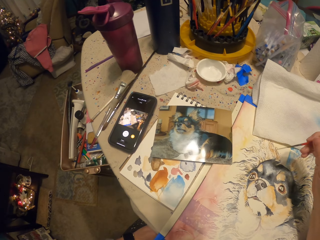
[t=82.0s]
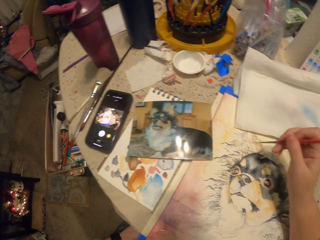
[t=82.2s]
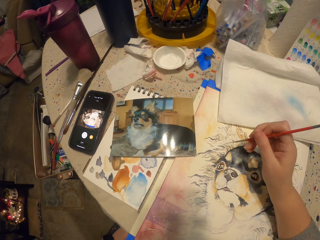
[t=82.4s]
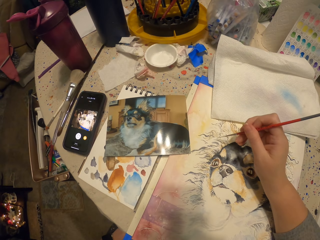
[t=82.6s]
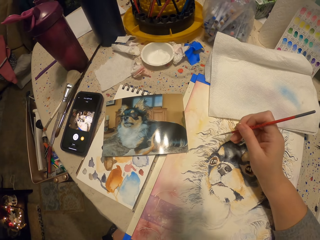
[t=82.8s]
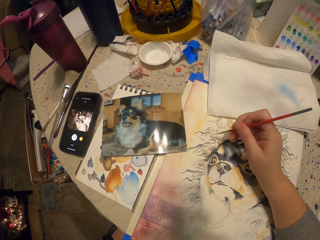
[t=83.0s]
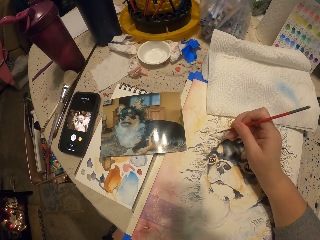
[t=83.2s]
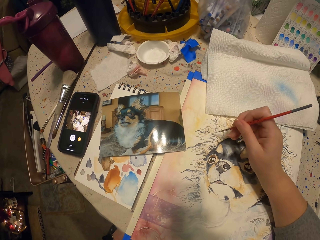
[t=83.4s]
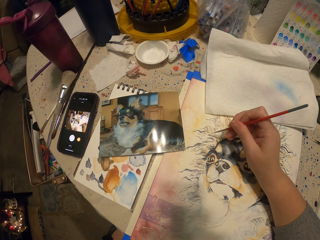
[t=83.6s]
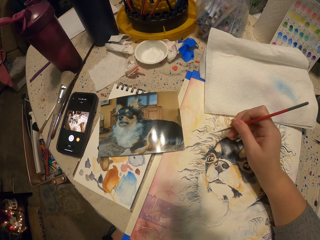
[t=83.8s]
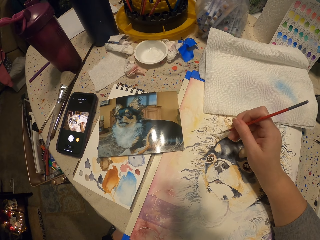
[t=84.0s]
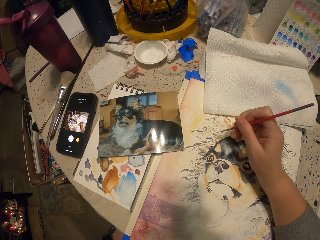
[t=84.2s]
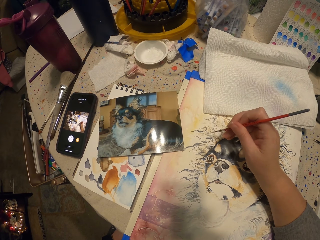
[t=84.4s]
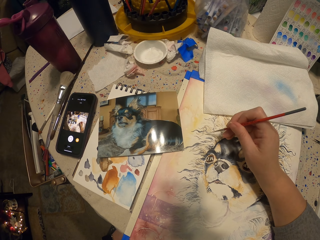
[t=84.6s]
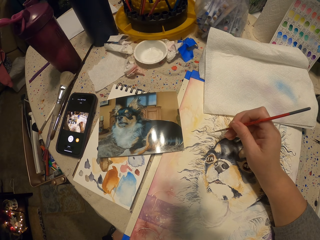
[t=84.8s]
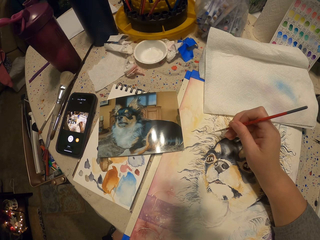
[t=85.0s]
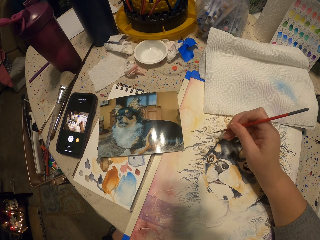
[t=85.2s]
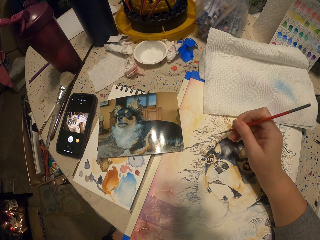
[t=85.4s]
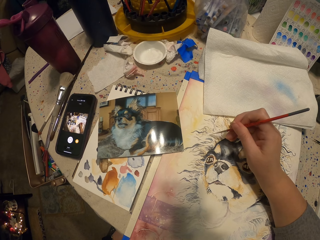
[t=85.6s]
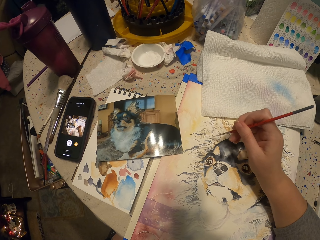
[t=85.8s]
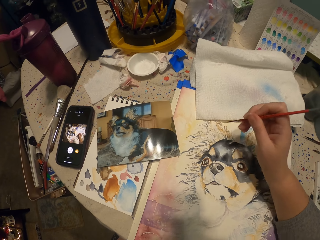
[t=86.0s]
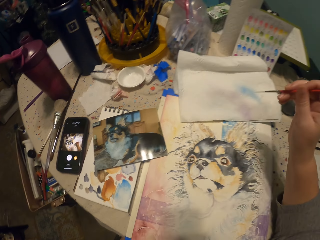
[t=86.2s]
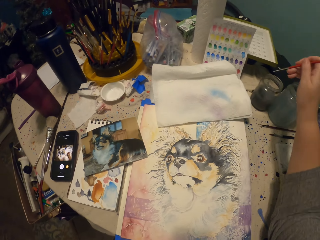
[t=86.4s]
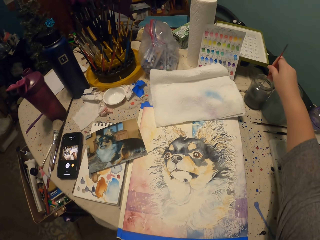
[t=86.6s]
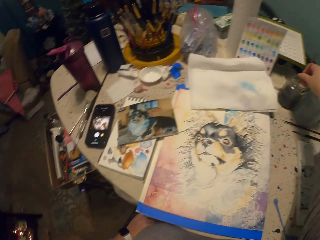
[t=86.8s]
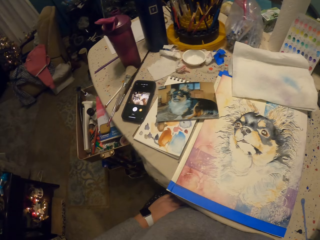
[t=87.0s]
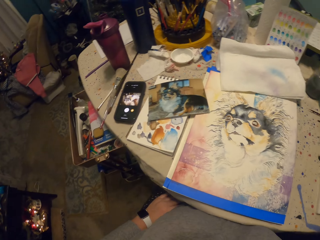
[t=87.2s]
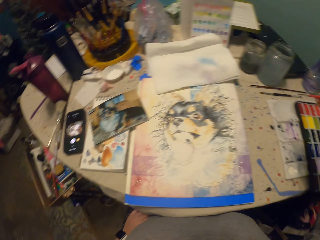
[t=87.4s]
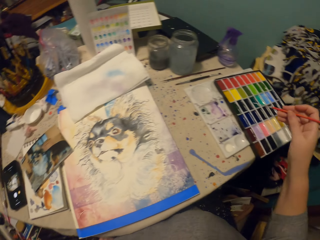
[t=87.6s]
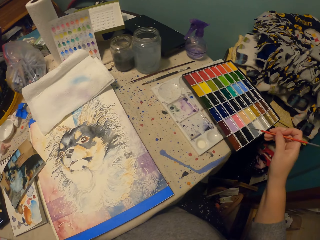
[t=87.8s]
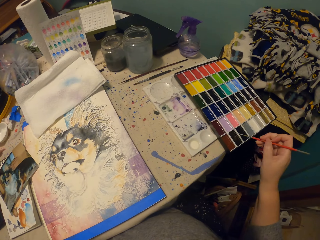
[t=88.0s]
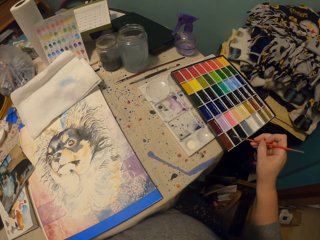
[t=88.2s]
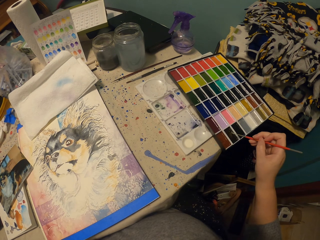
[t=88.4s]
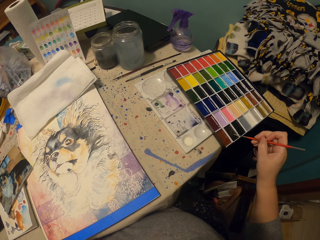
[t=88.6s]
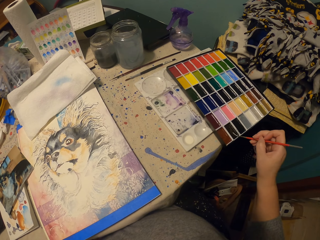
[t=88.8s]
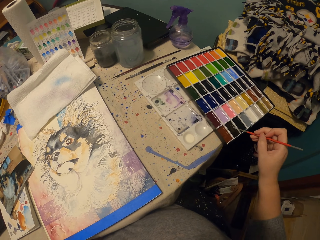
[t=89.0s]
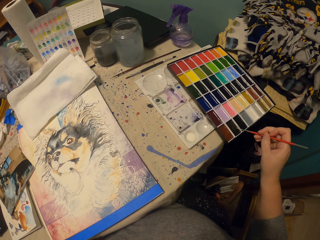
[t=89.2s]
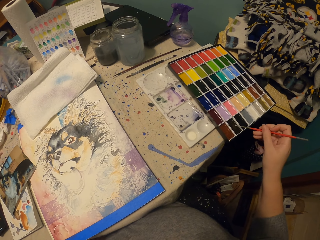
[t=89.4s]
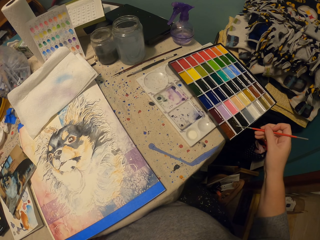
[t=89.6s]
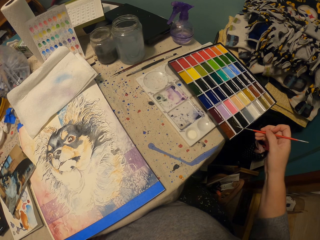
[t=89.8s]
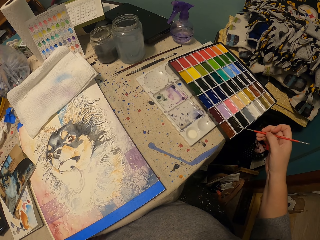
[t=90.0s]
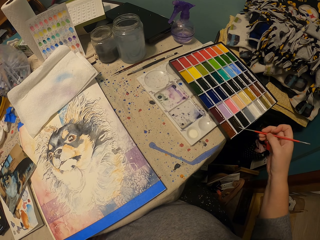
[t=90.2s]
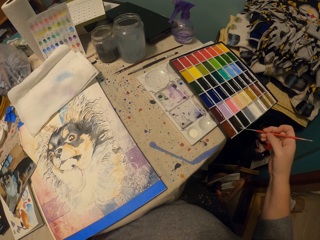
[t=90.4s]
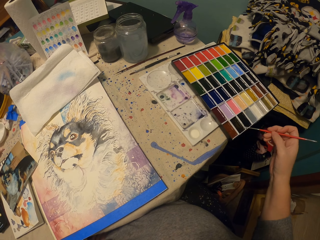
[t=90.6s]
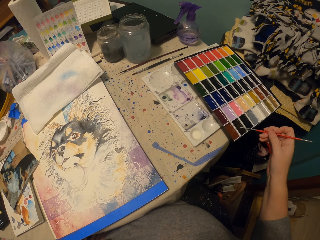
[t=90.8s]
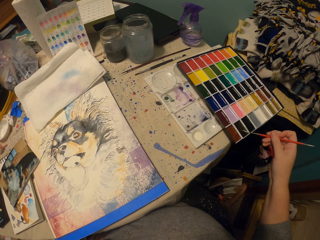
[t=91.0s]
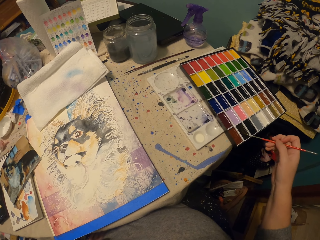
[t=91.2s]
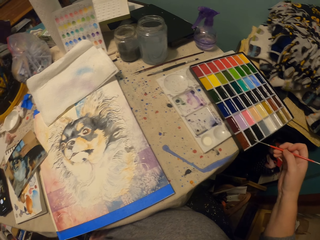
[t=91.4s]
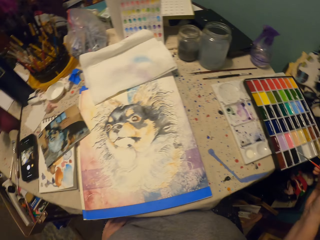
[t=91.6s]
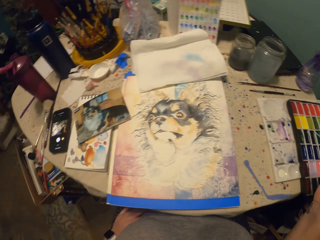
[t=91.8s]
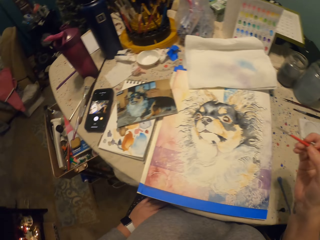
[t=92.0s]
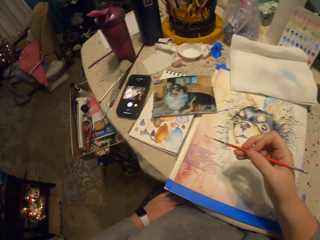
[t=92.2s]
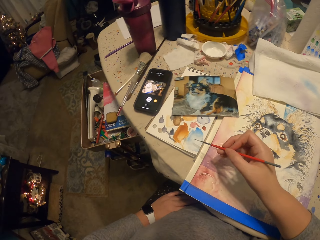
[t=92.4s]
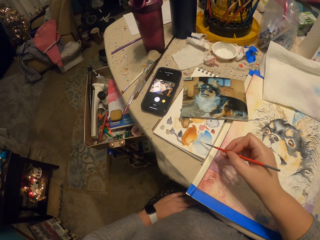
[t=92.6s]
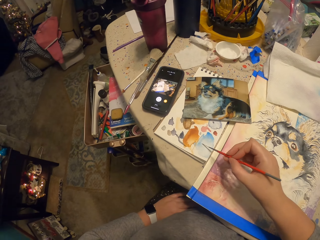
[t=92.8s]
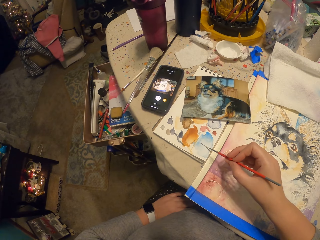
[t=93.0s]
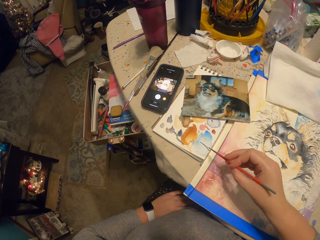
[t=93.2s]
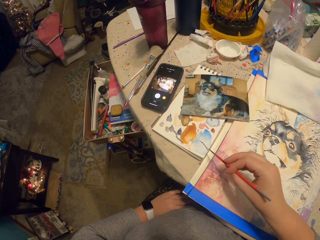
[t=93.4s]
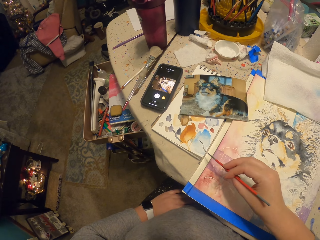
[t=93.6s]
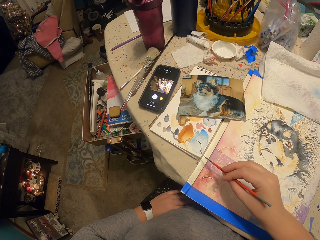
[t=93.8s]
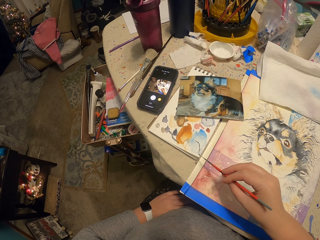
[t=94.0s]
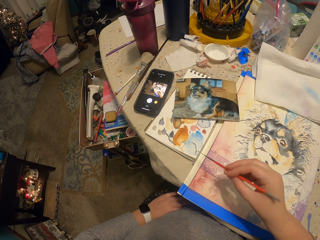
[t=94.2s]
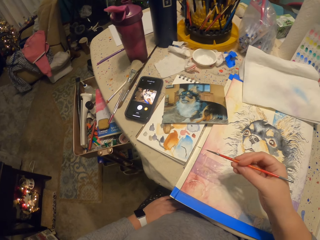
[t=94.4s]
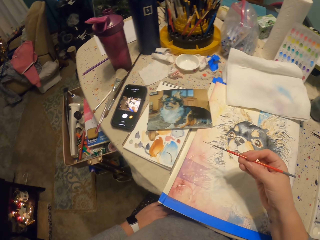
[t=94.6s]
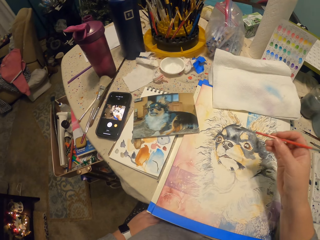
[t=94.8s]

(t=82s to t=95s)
The camera wearer draws a picture on the piece of paper on the table. They paint the drawing. They dip the brush in the plastic tin on the table. They dip the paint brush in the paint box on the table. They turn around. They wipe the brush on the piece of paper on the table. They paint the drawing.

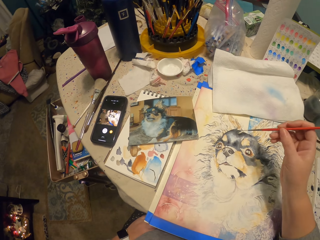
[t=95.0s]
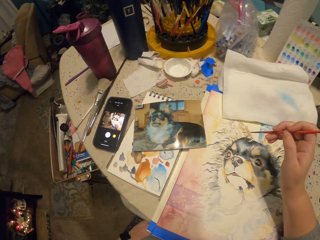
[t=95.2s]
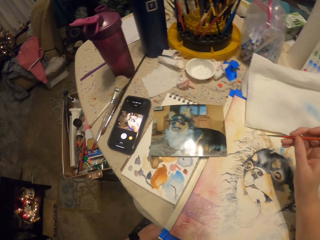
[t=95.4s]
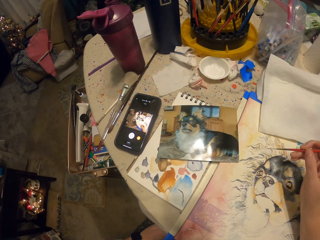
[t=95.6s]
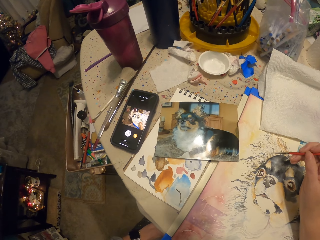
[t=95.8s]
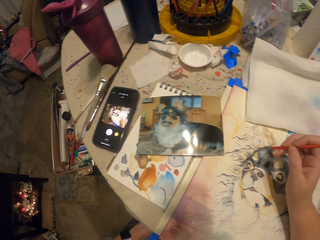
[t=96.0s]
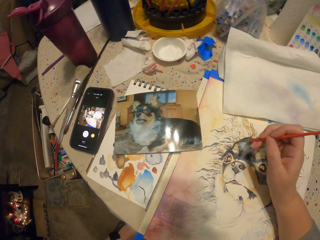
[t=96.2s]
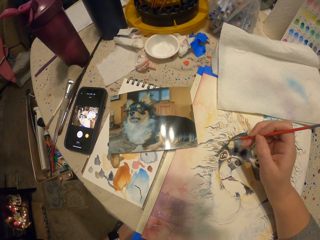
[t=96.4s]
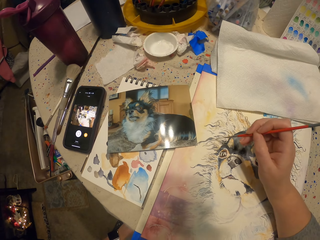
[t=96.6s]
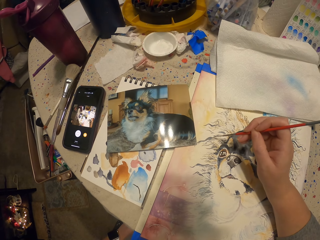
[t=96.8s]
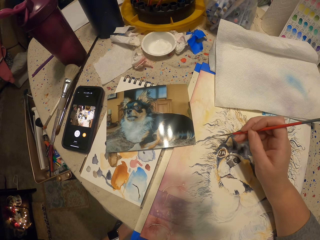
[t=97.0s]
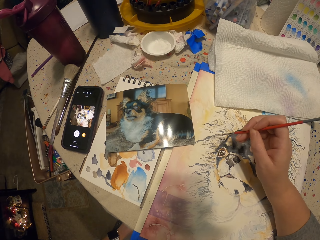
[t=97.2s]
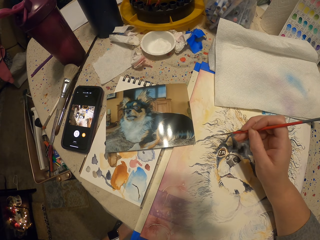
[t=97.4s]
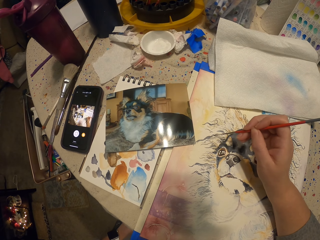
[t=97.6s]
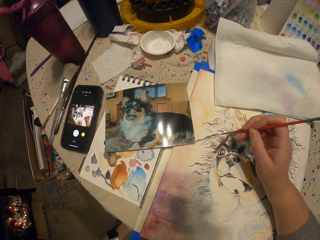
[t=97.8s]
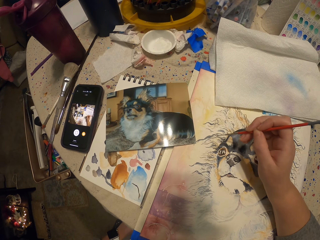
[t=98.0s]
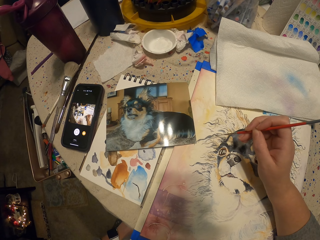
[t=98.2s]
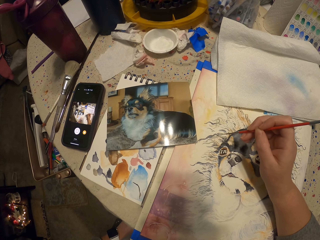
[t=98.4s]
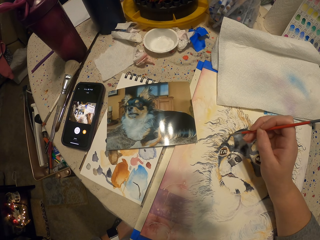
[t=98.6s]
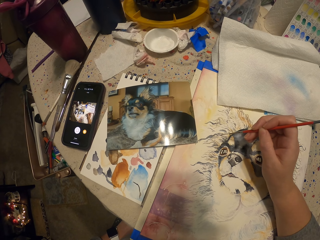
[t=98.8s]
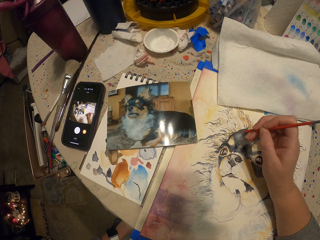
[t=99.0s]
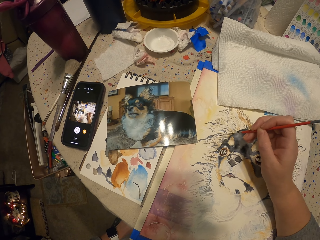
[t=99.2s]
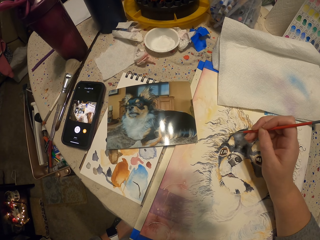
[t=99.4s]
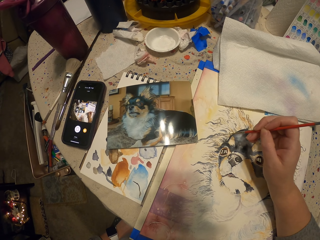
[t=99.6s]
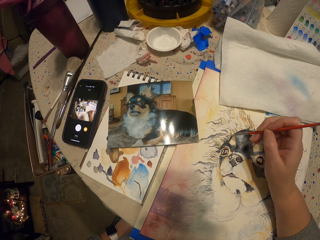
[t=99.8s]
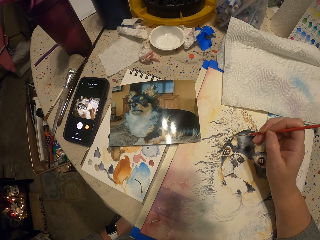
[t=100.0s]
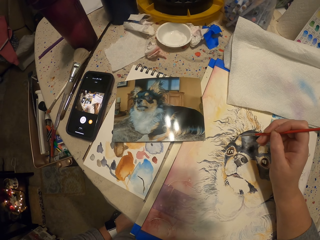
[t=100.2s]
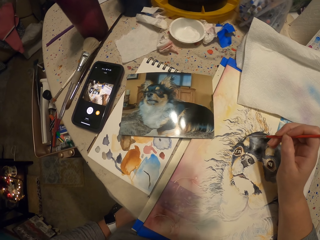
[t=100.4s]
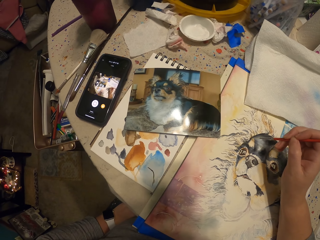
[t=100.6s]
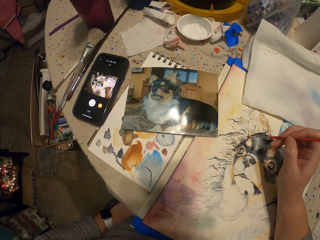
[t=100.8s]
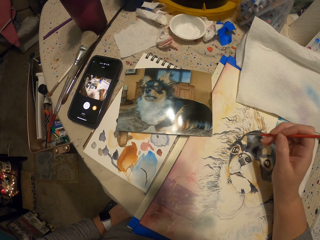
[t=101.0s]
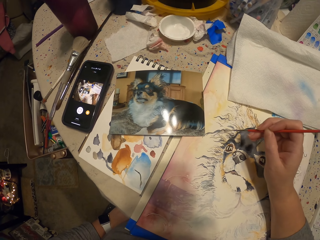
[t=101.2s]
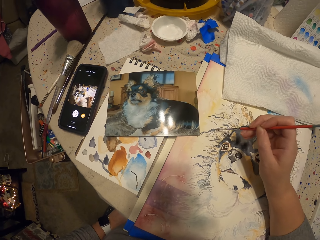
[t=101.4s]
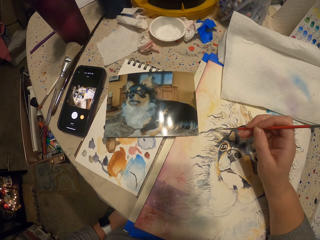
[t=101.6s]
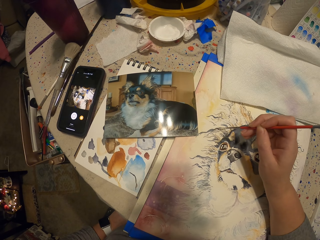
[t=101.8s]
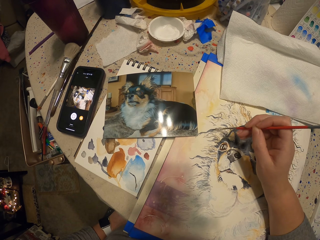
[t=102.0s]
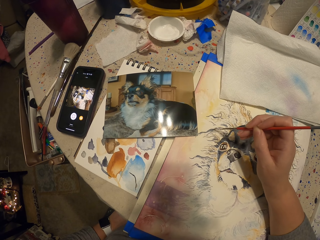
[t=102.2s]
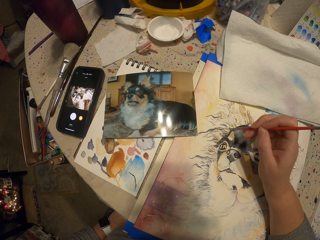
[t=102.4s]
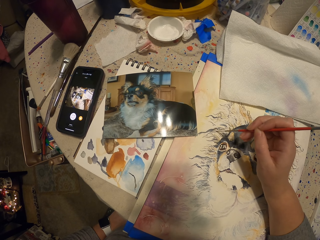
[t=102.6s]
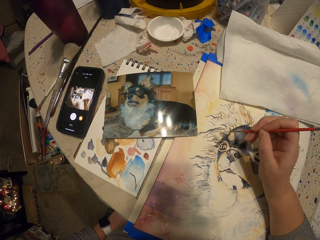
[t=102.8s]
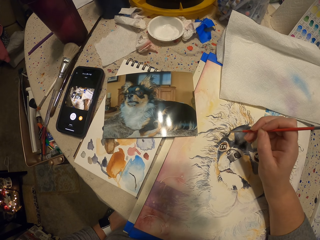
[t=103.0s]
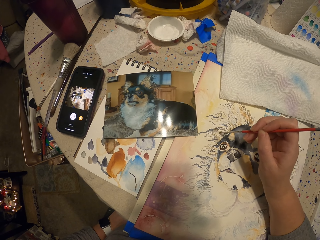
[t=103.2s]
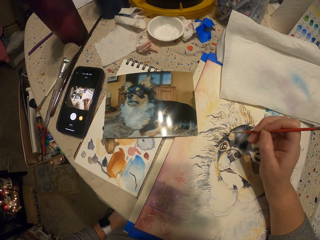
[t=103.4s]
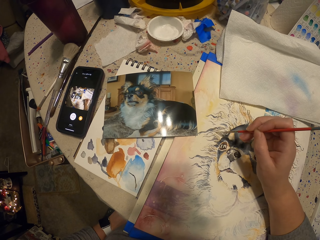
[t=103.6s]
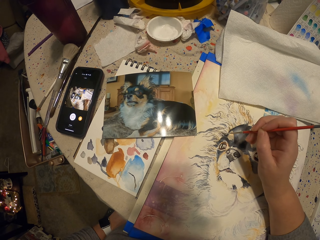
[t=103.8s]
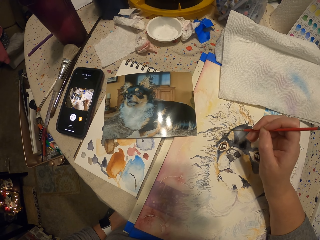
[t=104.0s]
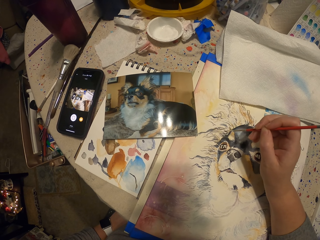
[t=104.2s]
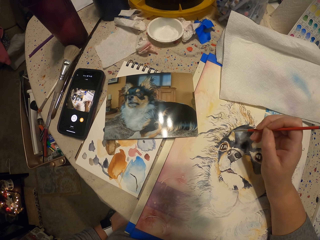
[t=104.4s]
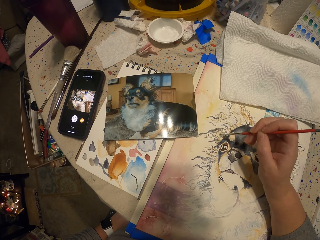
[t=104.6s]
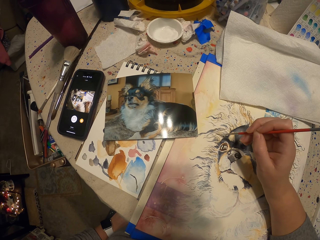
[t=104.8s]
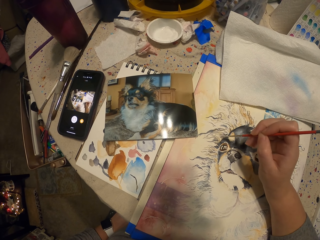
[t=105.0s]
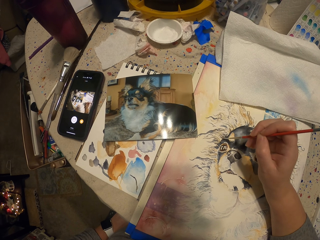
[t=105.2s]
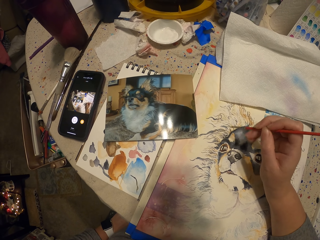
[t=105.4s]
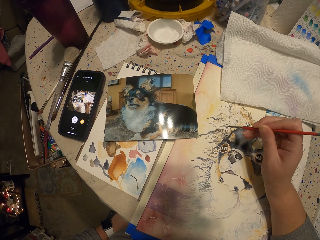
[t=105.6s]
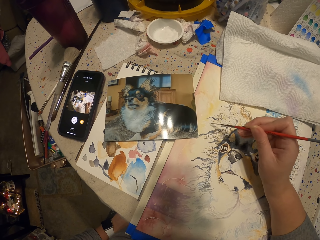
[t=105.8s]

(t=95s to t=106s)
The camera wearer draws a picture on the piece of paper on the table. They paint the drawing.
